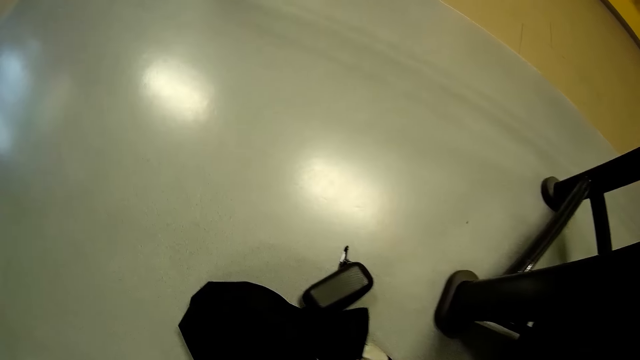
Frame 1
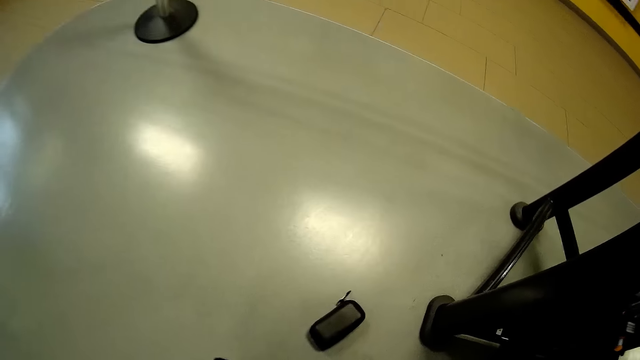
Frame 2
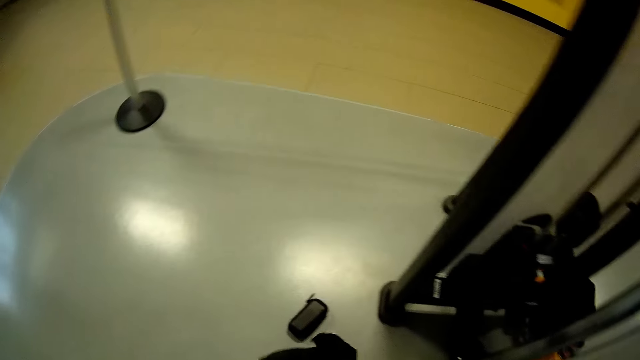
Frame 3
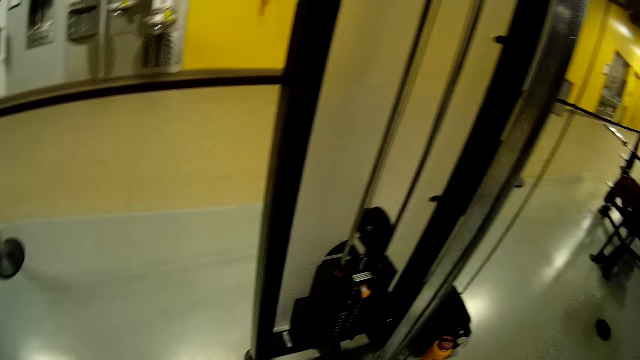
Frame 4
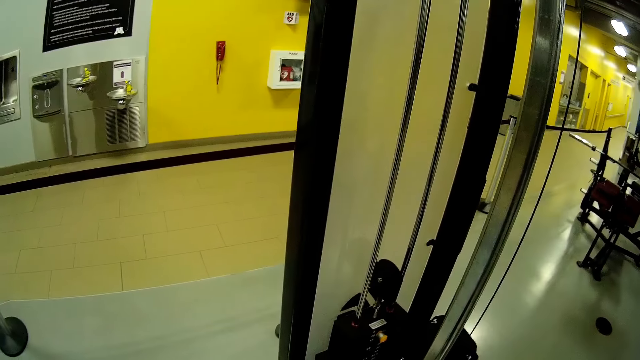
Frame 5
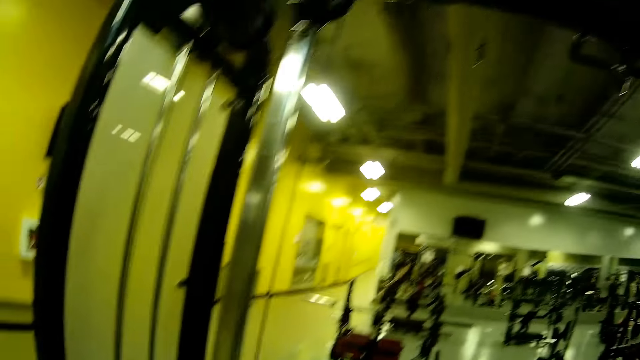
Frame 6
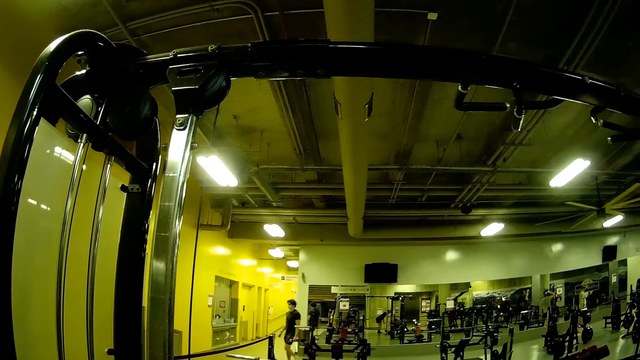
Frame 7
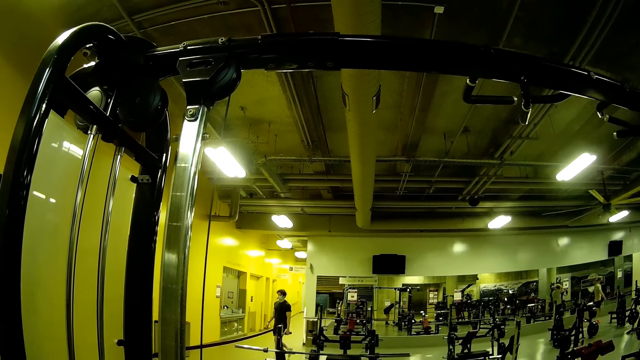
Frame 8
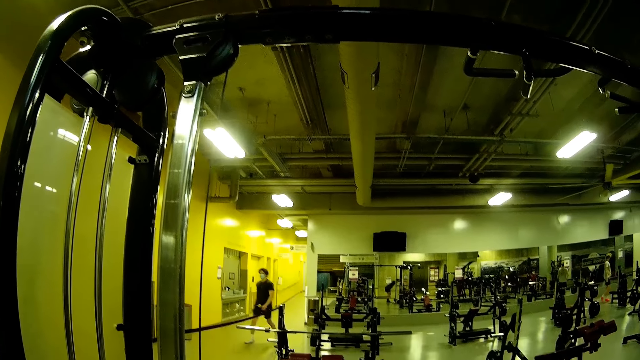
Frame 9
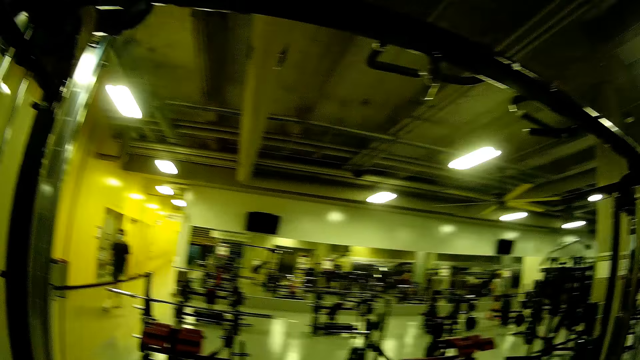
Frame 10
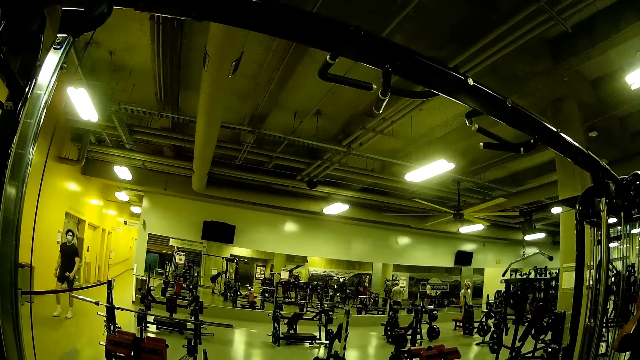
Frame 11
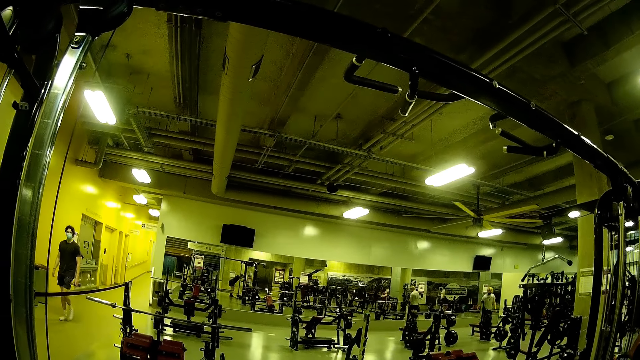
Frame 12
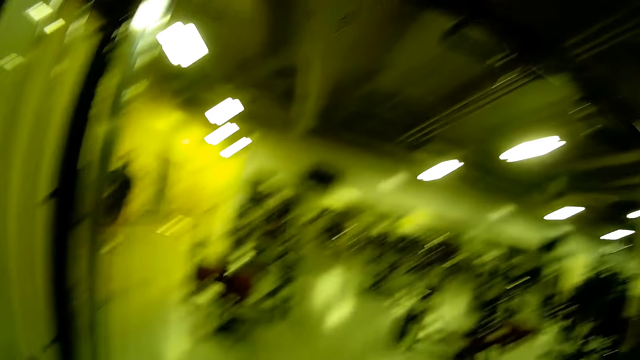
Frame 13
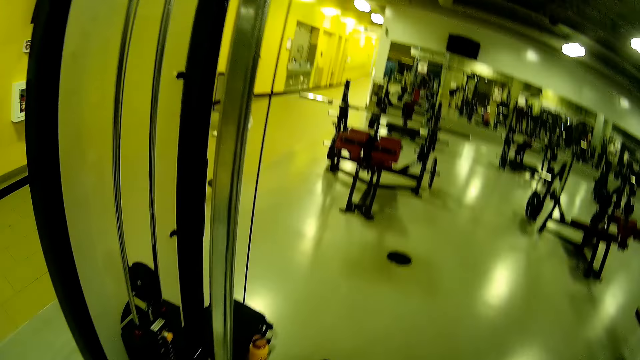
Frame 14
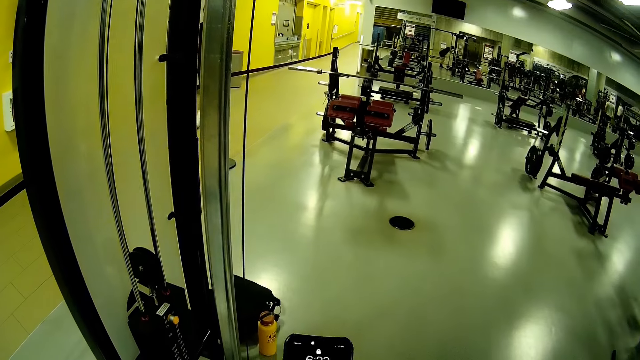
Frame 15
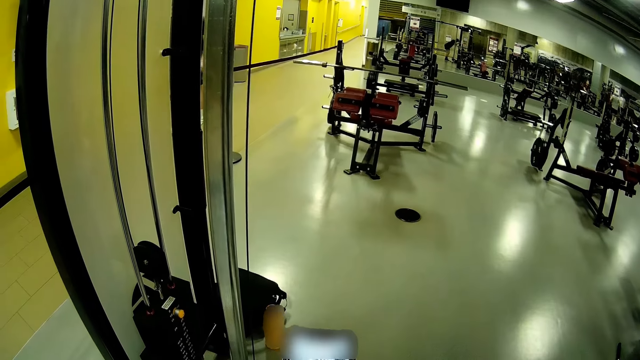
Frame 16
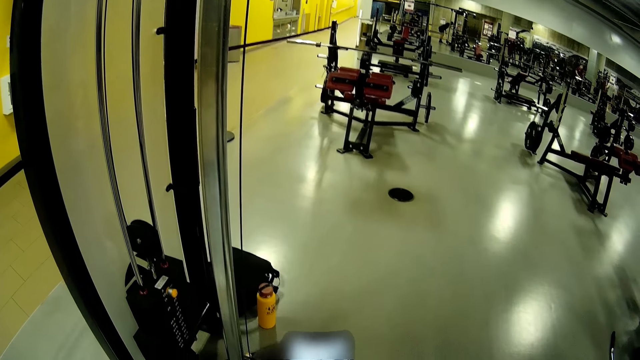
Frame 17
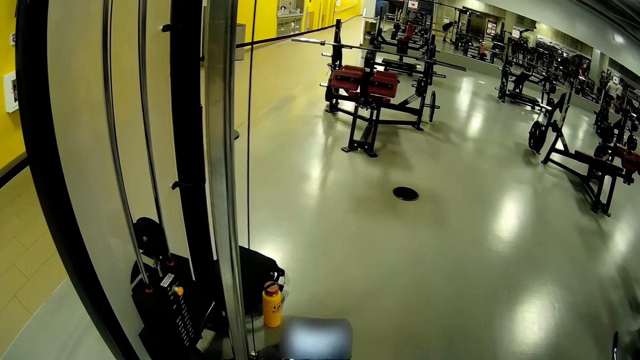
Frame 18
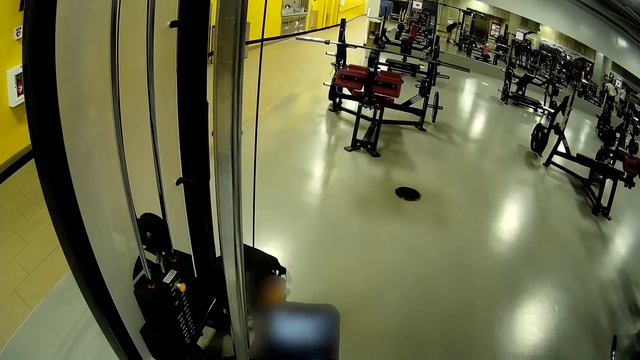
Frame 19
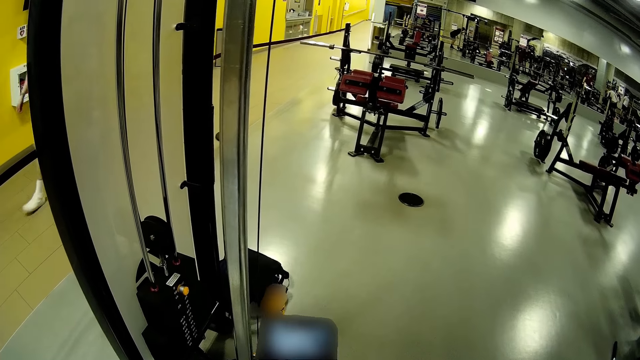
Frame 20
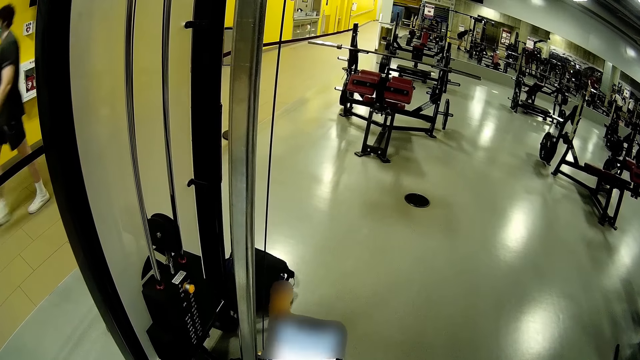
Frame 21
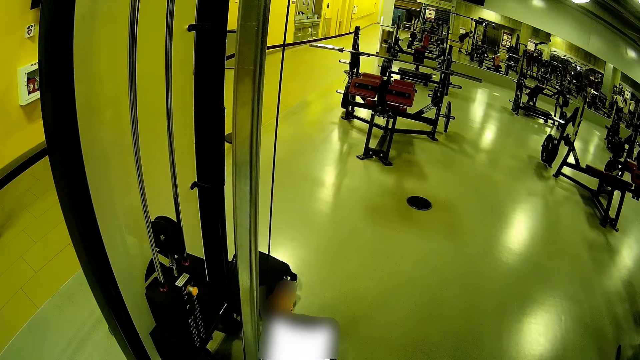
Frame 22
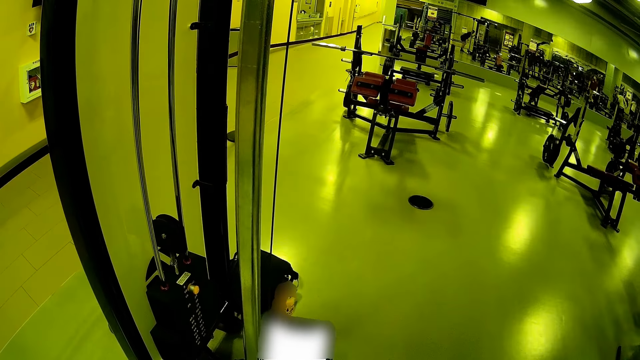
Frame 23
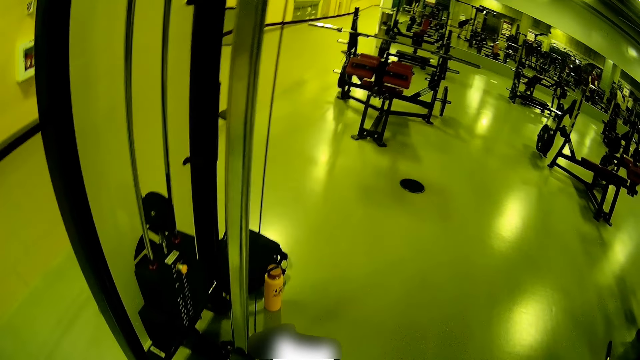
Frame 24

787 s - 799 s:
The camera wearer picks up a knapsack on the floor with his right hand. He holds a phone with his right hand.

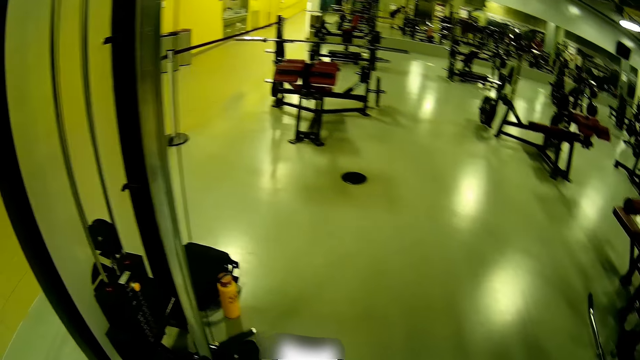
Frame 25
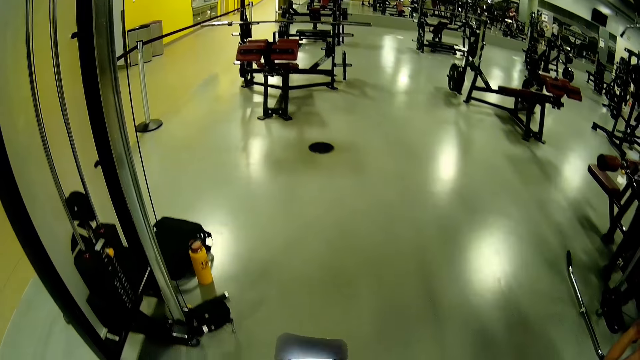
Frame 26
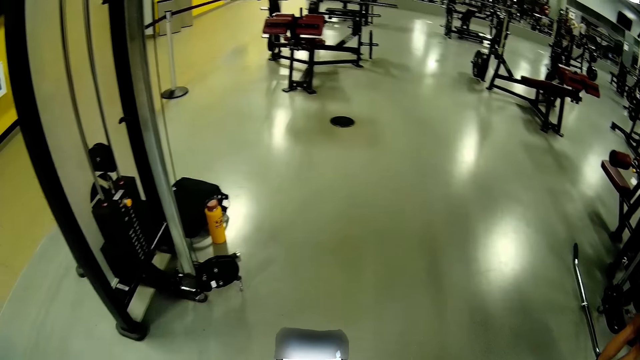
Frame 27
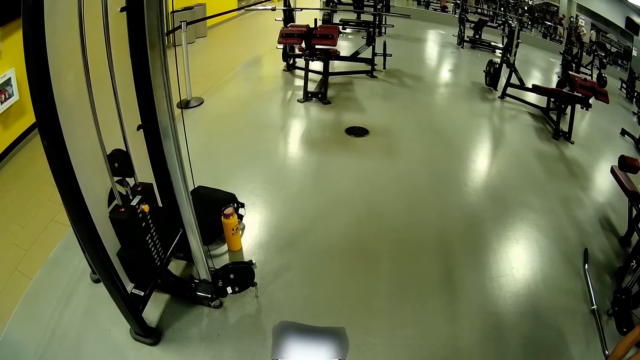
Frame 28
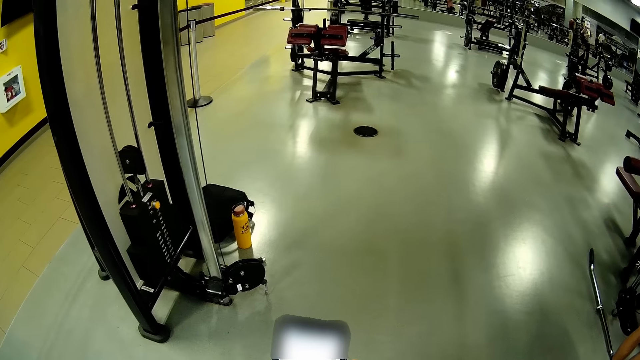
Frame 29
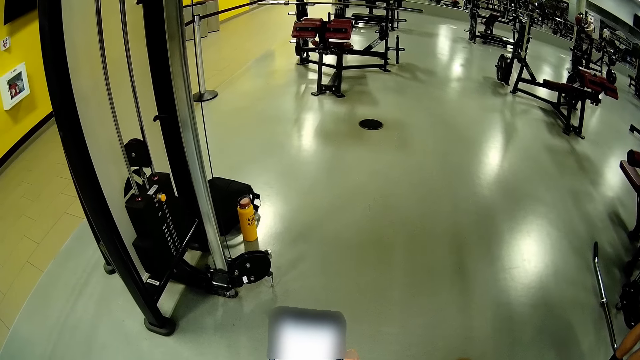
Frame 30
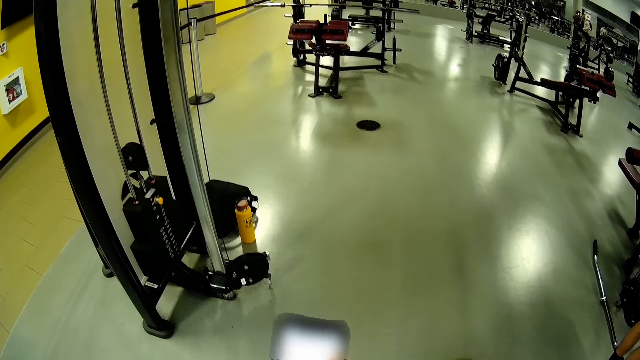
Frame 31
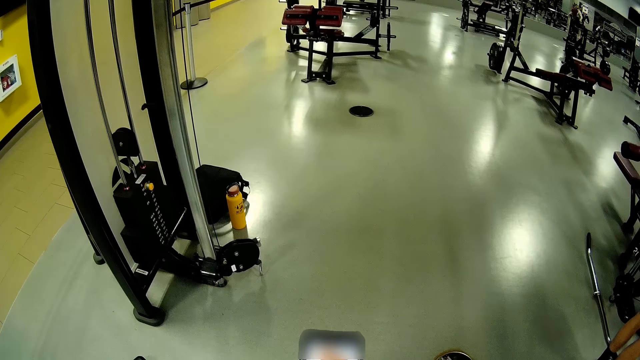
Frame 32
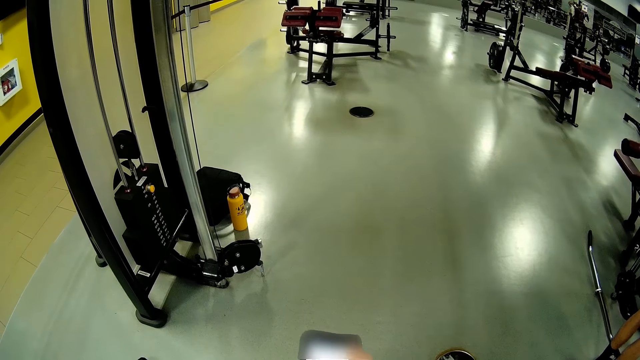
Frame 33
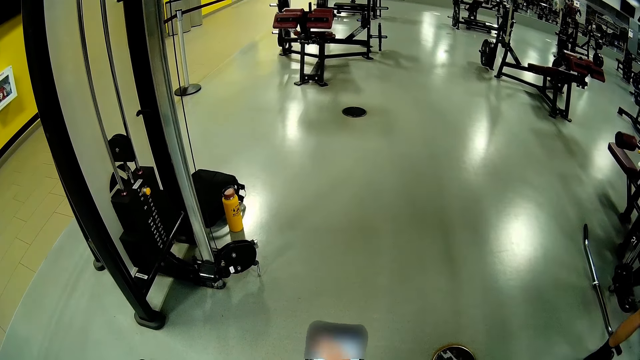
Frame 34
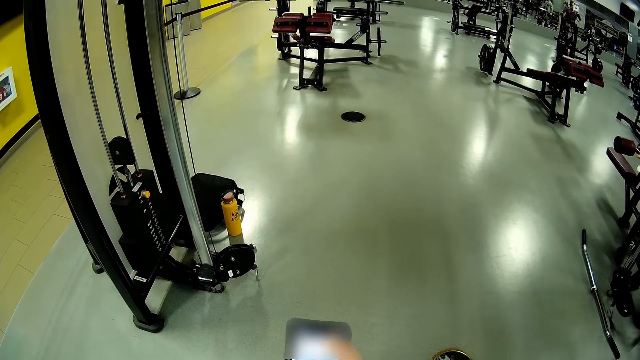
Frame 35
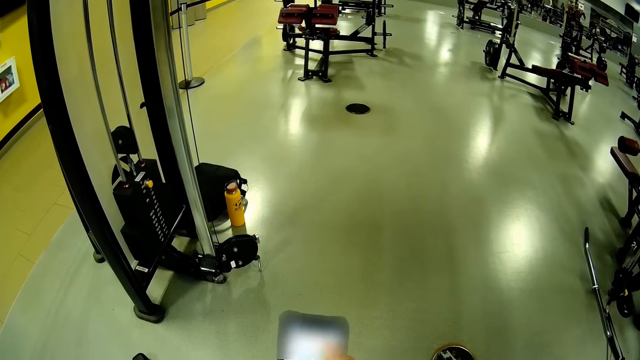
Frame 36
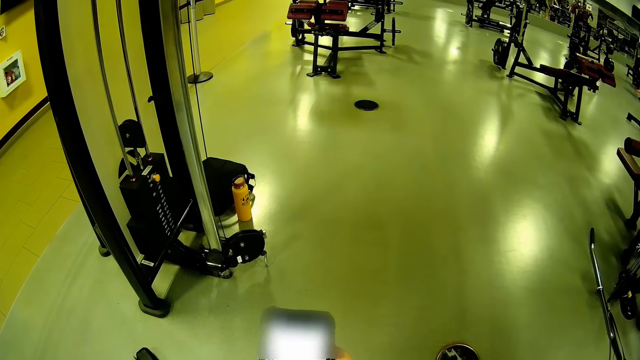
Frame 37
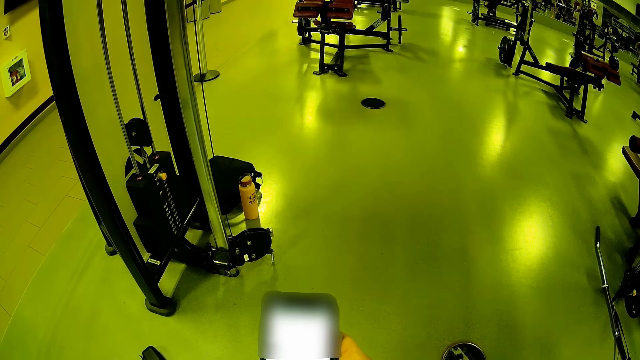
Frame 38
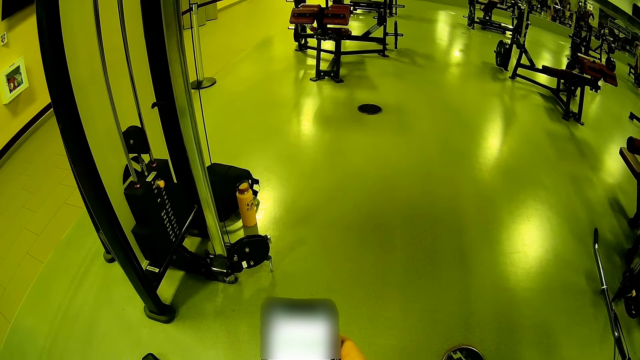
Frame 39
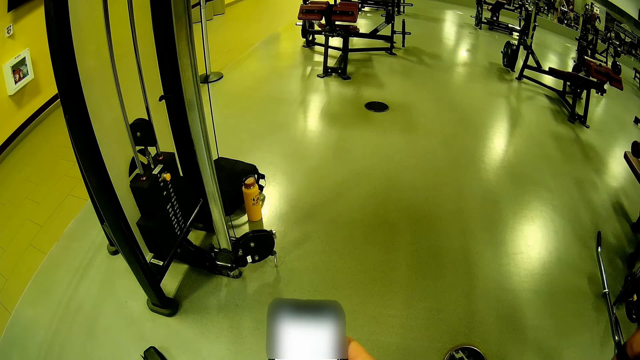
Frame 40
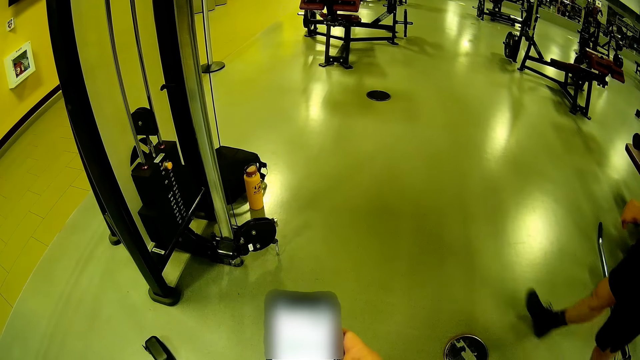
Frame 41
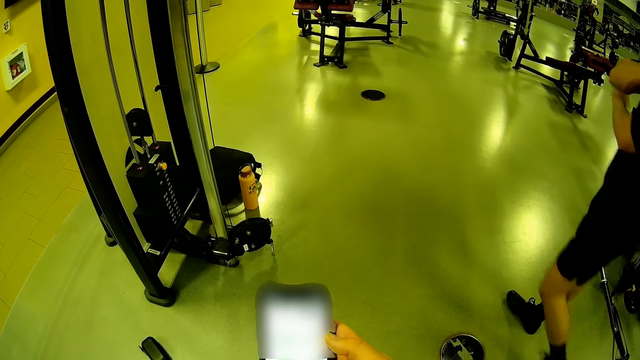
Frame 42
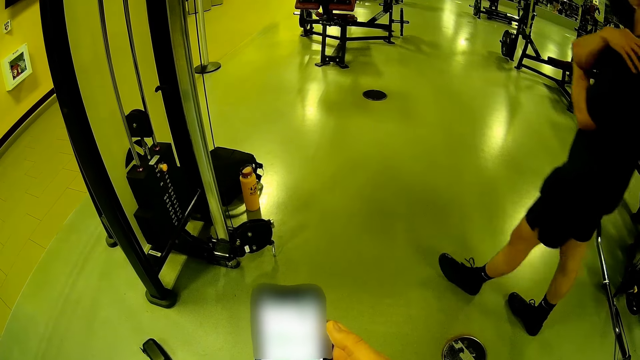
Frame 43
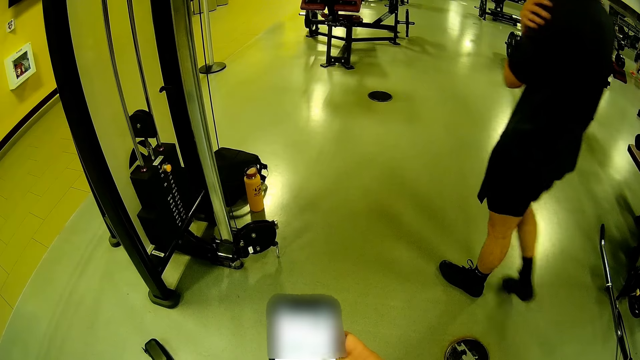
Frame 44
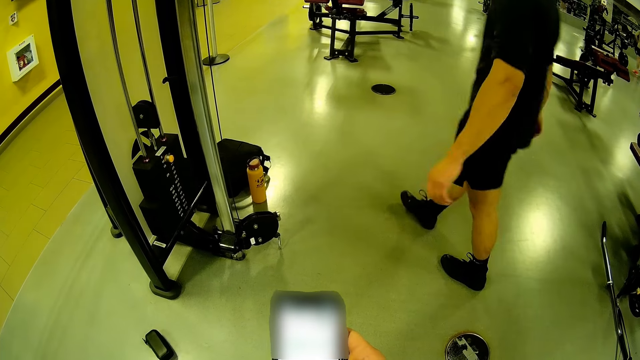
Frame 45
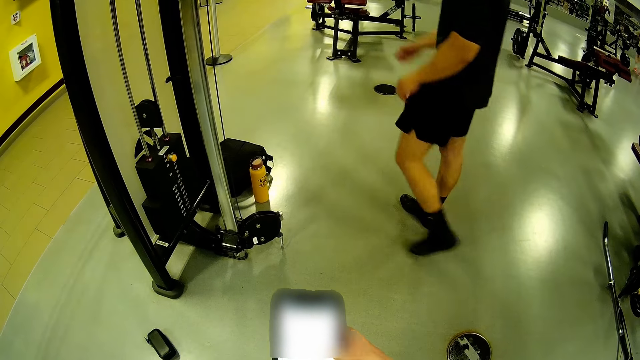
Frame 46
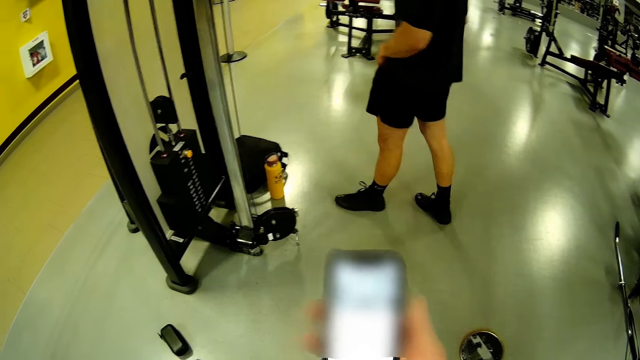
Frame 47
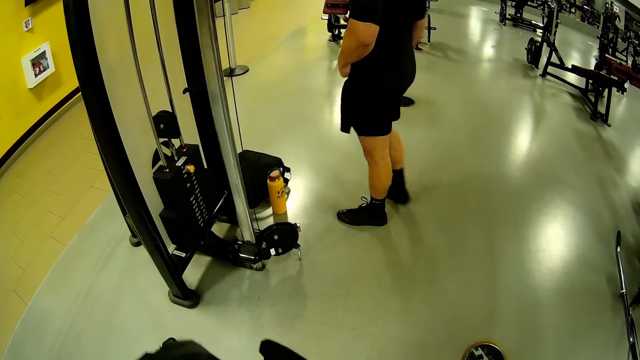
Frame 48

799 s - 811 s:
The camera wearer operates the phone. They walk.
